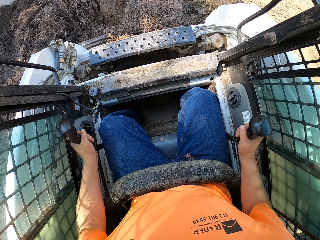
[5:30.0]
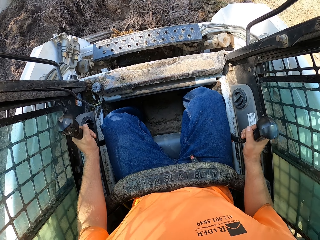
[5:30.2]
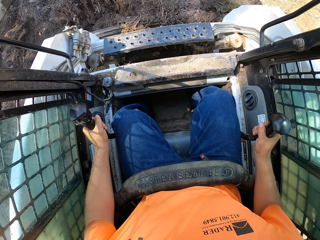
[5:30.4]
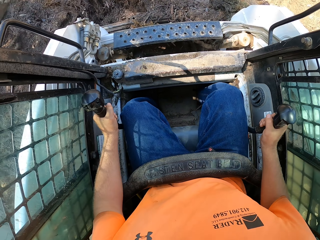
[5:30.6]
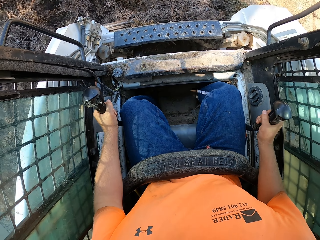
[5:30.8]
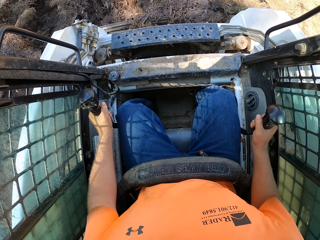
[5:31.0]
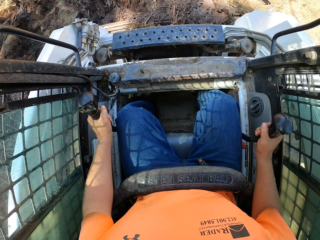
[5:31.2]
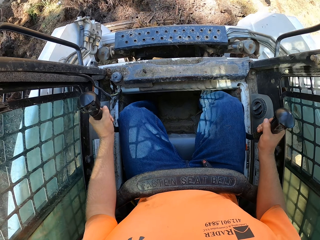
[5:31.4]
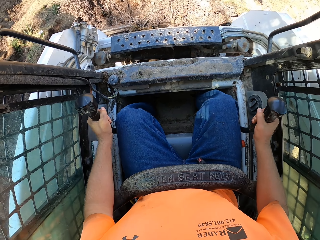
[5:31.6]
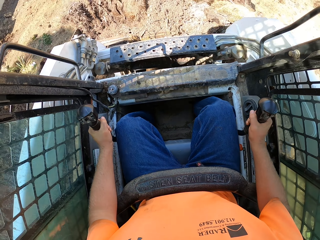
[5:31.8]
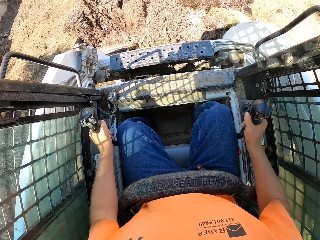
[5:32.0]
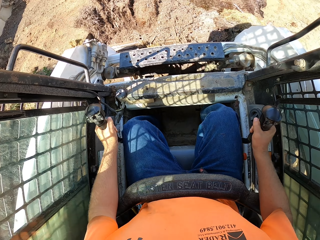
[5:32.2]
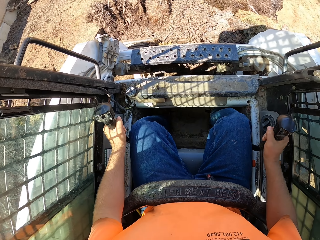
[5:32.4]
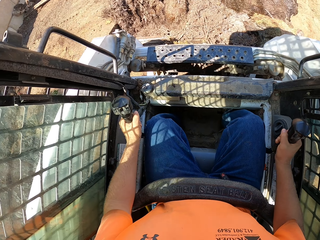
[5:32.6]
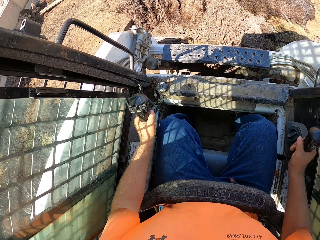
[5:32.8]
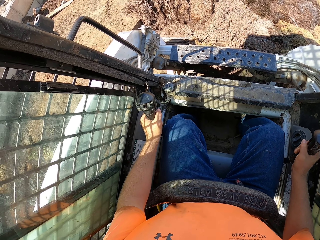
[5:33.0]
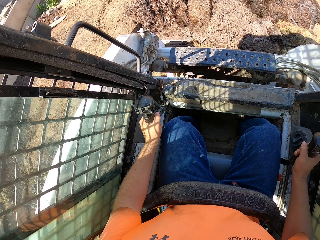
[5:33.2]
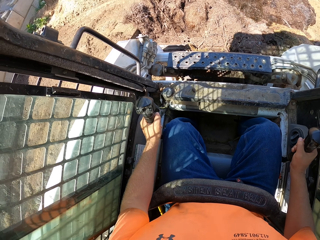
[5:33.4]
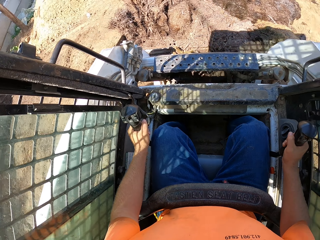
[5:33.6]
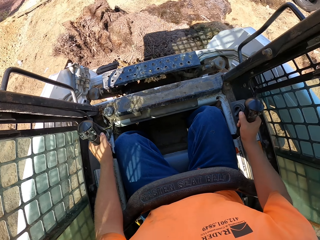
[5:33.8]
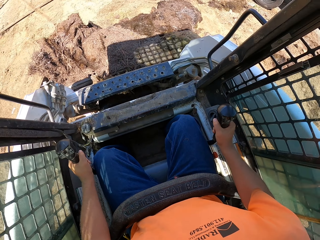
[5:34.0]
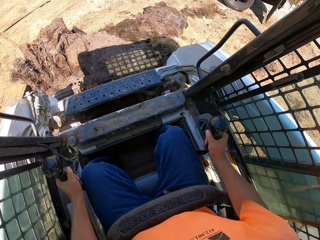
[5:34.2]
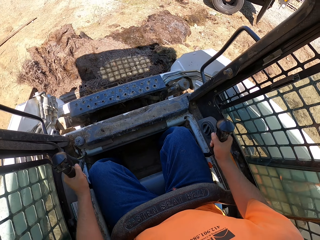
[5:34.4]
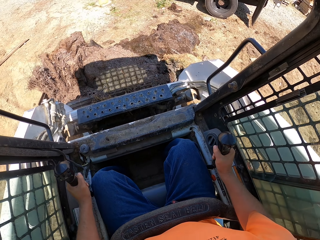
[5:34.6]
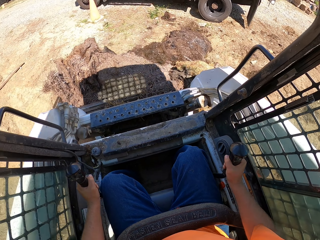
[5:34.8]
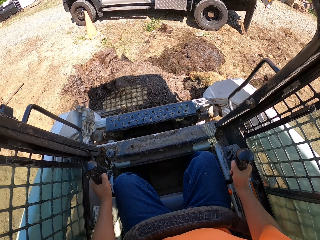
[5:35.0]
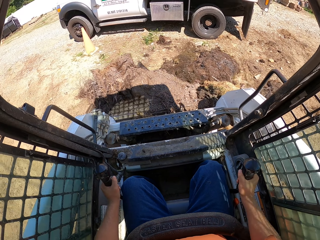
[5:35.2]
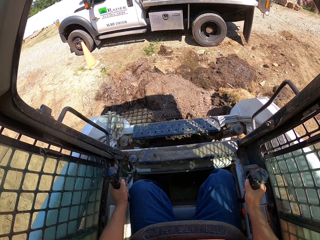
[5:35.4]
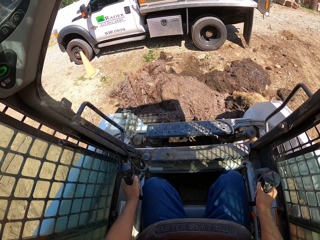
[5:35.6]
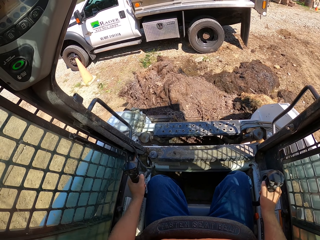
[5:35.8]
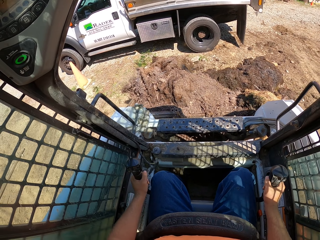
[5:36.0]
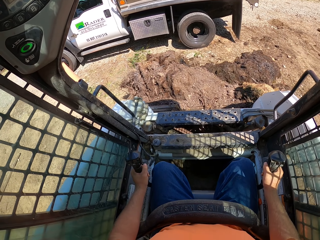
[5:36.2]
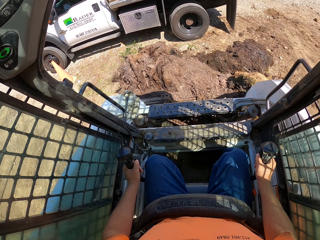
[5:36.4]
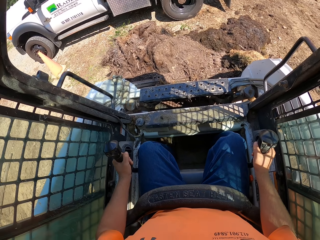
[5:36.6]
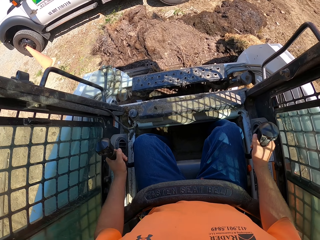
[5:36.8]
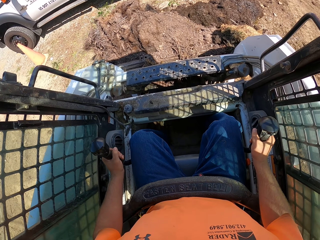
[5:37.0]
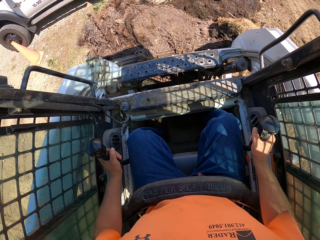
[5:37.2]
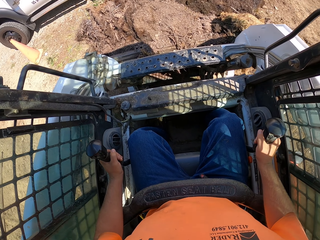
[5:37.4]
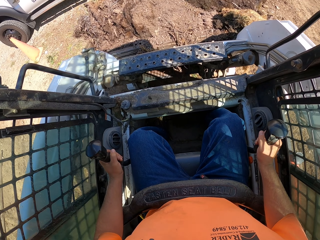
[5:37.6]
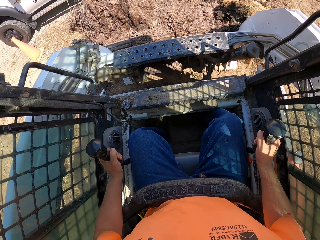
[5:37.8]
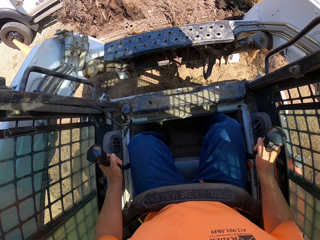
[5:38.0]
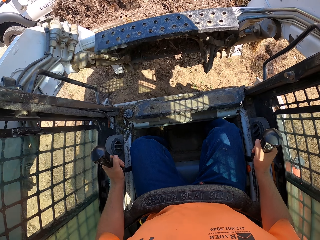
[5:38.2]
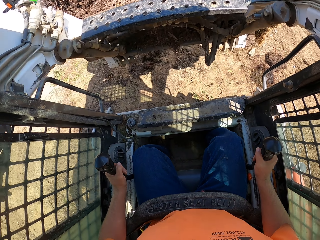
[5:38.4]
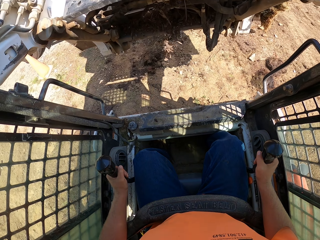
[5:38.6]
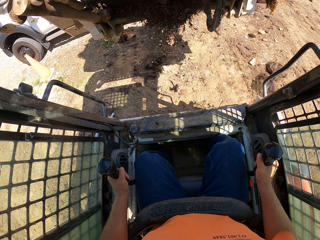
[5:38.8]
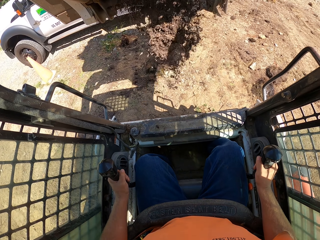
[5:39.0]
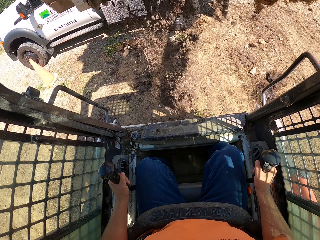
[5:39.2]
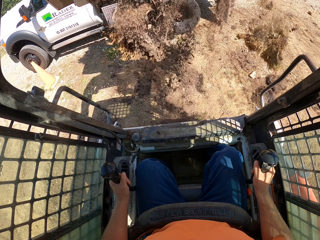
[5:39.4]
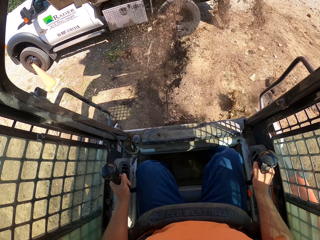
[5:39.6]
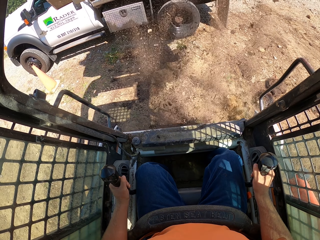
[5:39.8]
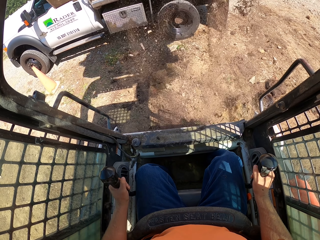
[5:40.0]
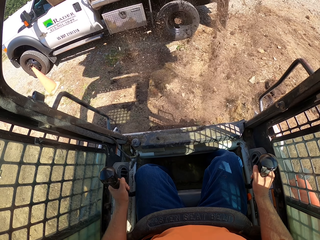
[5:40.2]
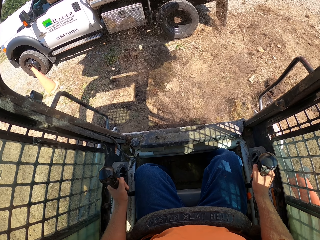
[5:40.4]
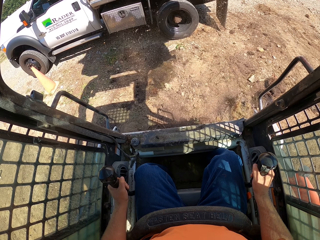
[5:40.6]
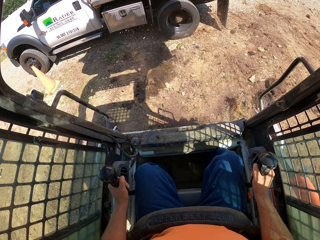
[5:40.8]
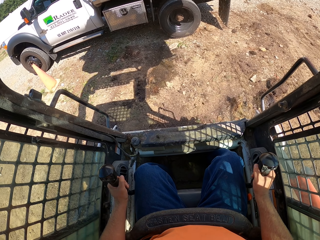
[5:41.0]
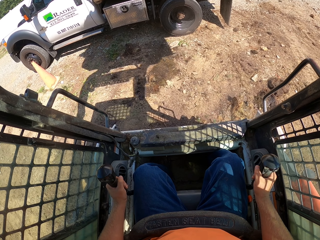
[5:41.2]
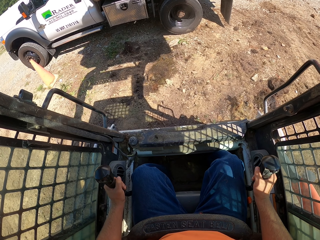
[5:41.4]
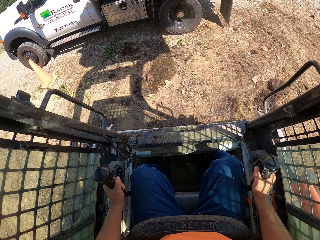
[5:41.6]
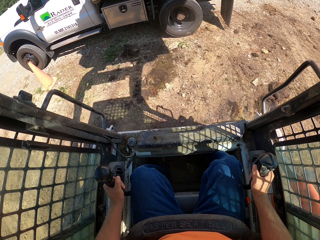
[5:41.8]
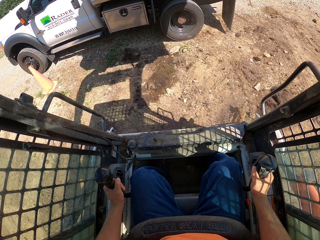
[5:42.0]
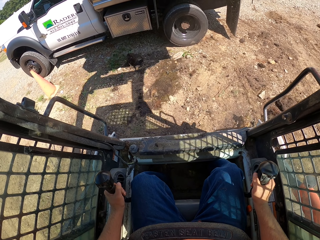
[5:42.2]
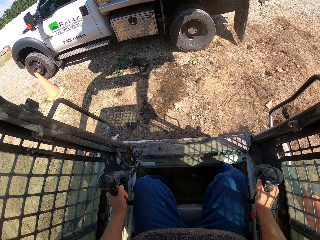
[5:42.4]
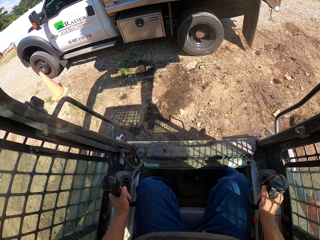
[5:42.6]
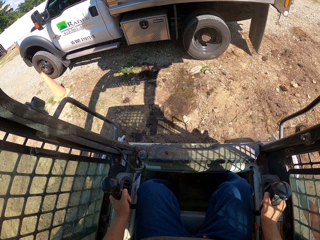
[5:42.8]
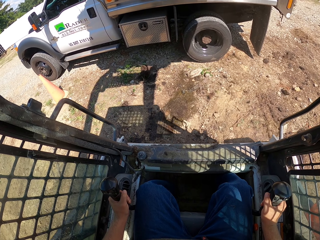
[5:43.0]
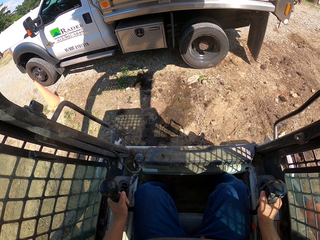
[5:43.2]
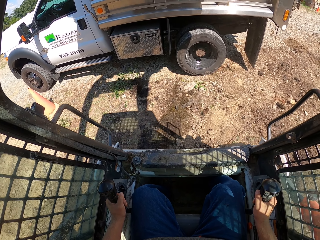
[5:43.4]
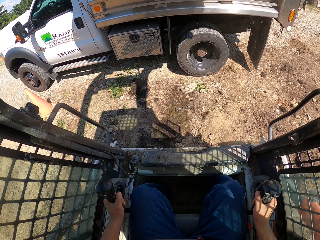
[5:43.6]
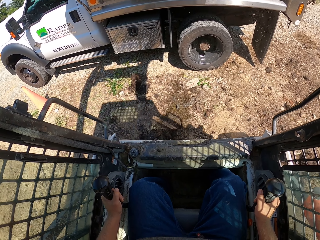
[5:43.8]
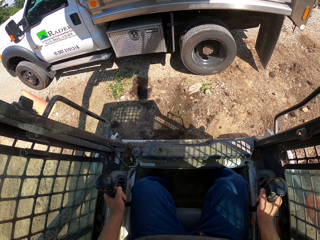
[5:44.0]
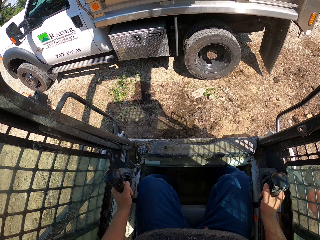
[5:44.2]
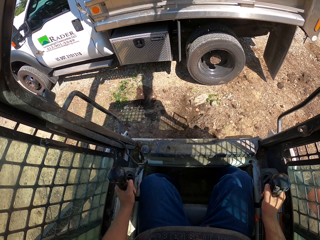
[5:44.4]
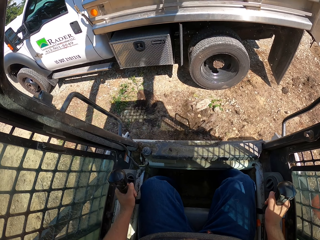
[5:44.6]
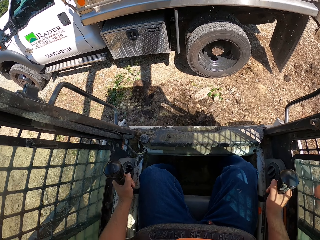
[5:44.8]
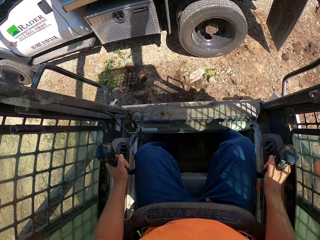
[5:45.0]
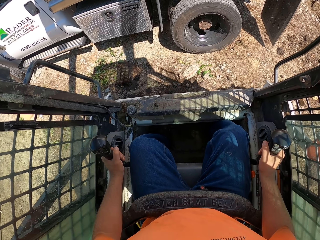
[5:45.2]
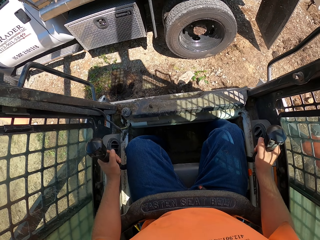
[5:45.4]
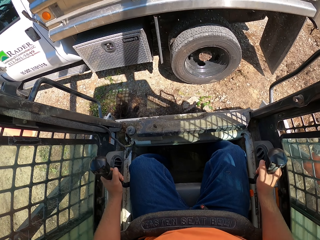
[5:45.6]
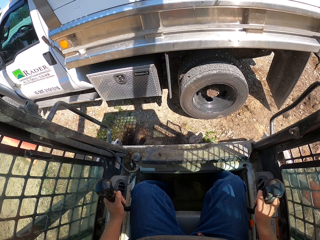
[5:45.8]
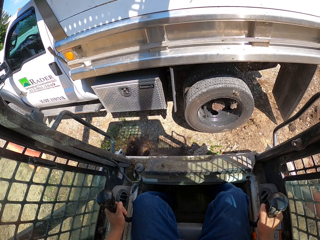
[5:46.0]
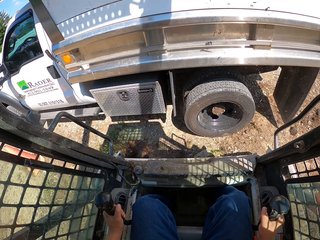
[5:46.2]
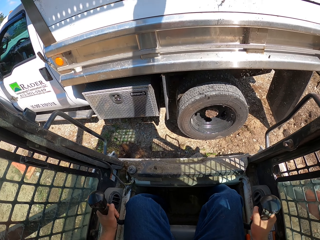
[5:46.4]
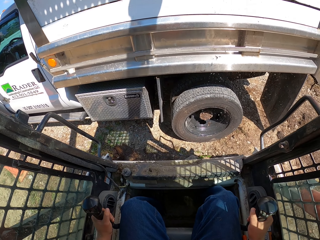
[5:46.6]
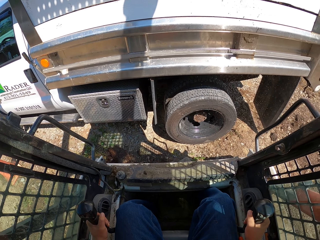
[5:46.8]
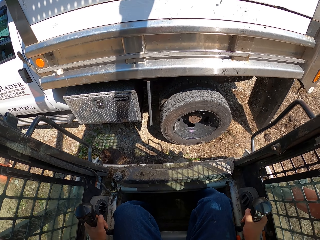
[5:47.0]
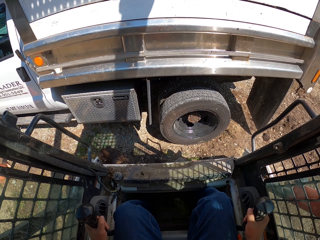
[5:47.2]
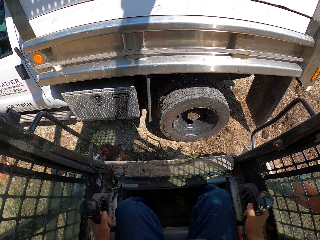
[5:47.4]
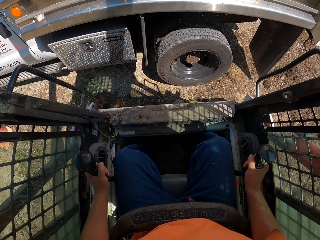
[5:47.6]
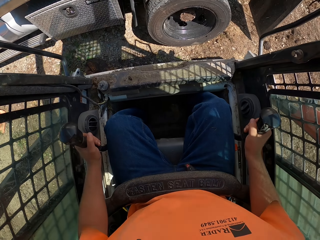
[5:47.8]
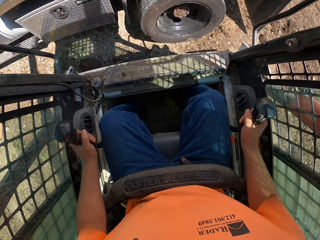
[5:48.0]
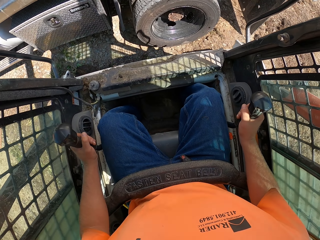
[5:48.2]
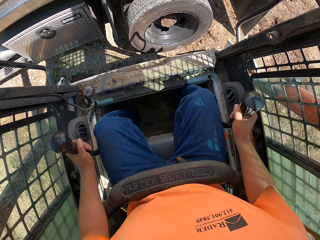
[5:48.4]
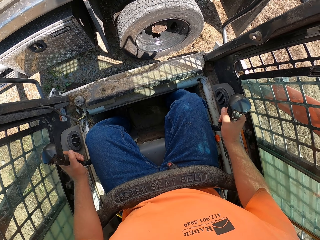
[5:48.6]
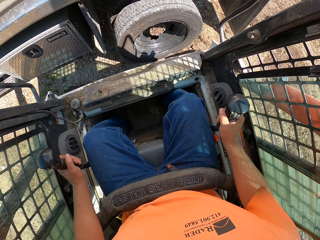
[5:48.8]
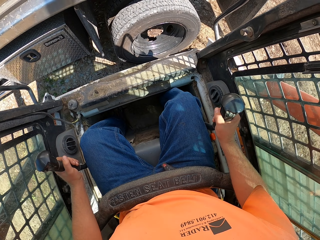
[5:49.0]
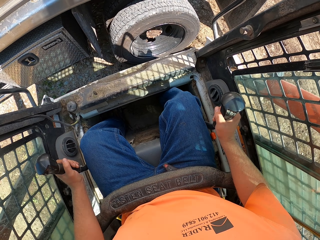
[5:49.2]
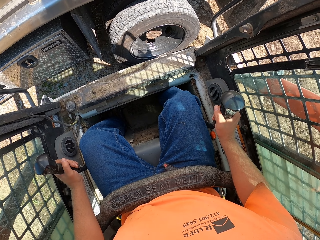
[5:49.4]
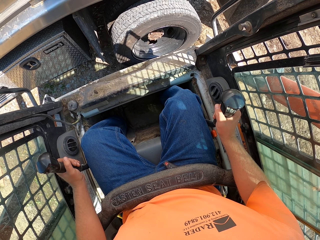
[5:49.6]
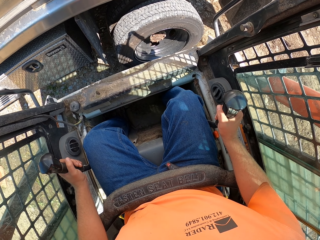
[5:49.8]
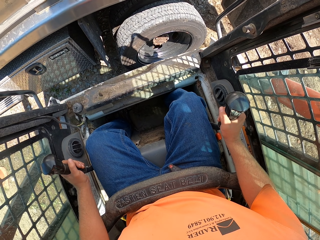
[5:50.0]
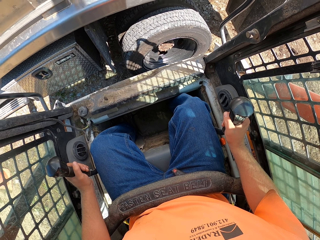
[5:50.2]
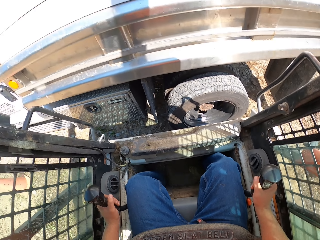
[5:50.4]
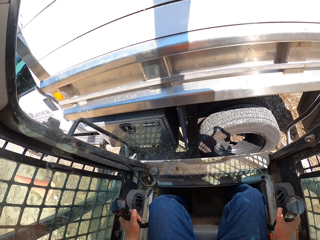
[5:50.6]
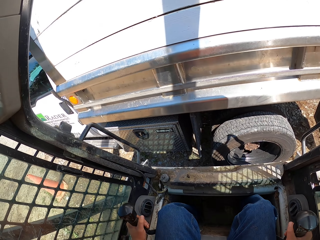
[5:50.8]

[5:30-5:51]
The camera wearer drives the mini loader to the truck. They lift the bucket. They pour the manure into the truck with the mulching tractor. They drive the mini loader towards the truck. They operate the mini loader.
